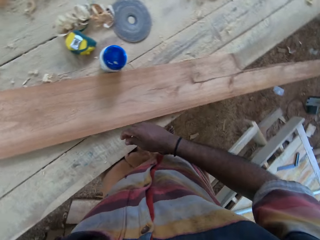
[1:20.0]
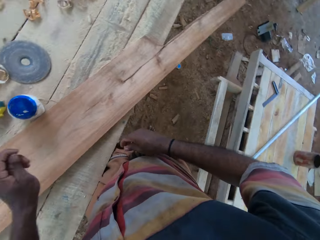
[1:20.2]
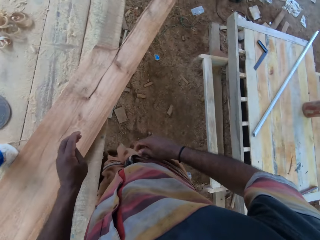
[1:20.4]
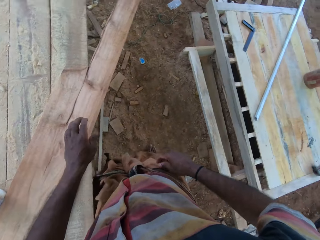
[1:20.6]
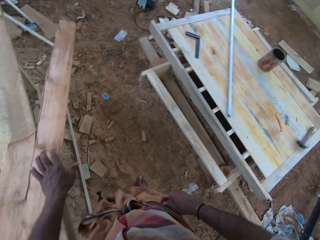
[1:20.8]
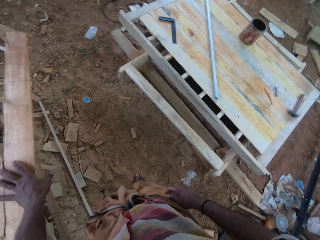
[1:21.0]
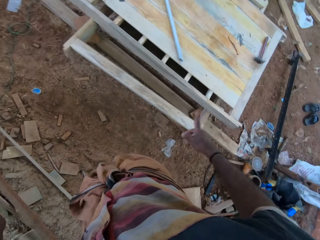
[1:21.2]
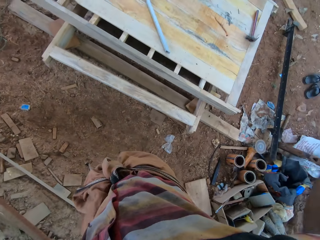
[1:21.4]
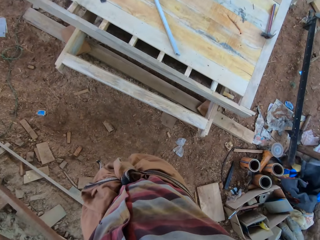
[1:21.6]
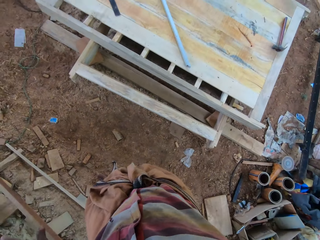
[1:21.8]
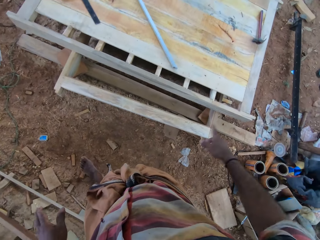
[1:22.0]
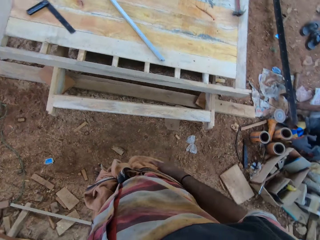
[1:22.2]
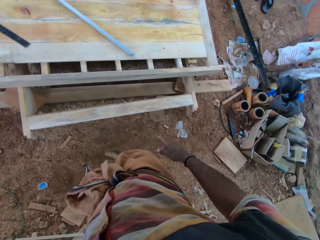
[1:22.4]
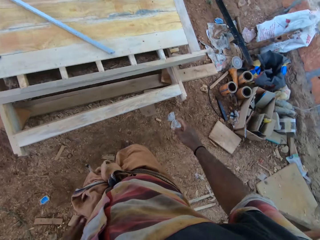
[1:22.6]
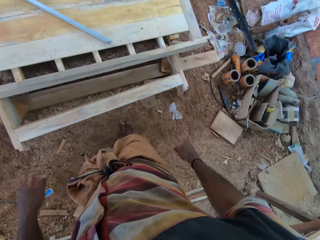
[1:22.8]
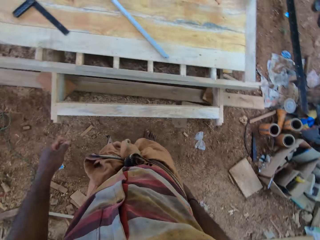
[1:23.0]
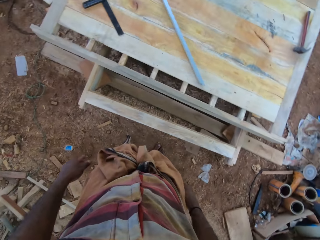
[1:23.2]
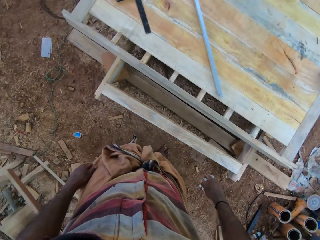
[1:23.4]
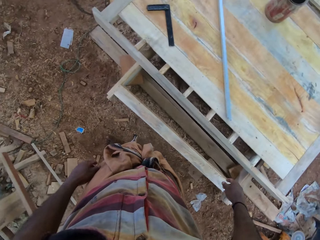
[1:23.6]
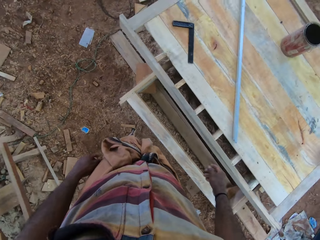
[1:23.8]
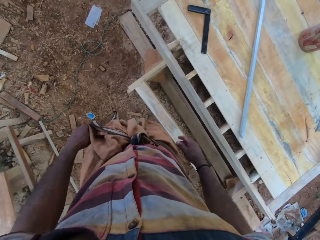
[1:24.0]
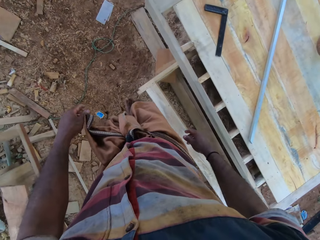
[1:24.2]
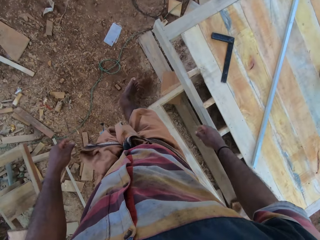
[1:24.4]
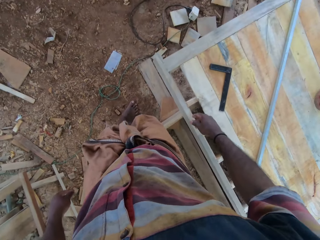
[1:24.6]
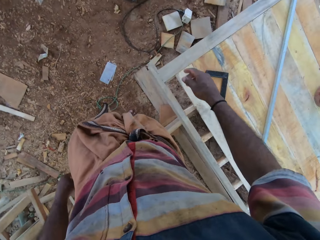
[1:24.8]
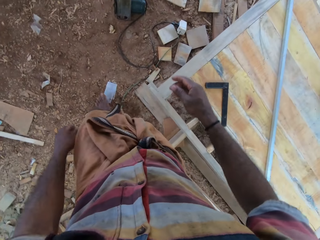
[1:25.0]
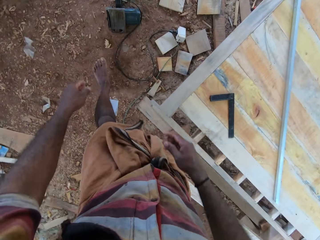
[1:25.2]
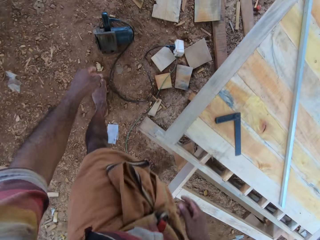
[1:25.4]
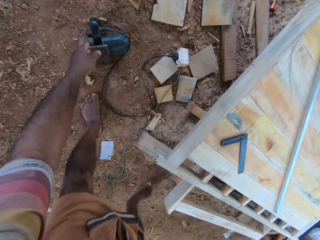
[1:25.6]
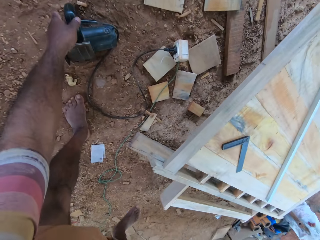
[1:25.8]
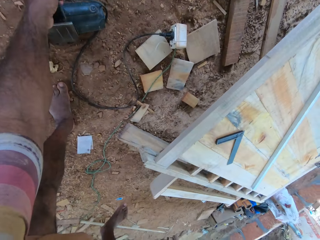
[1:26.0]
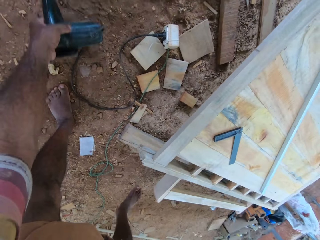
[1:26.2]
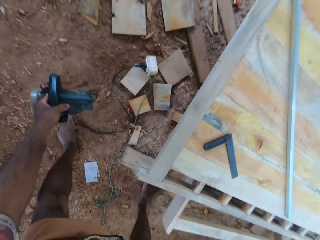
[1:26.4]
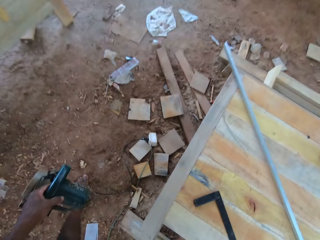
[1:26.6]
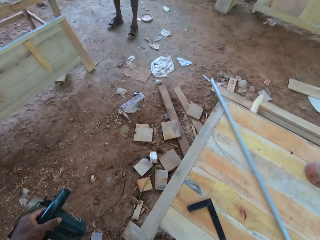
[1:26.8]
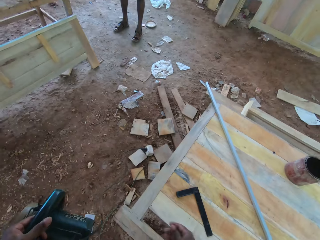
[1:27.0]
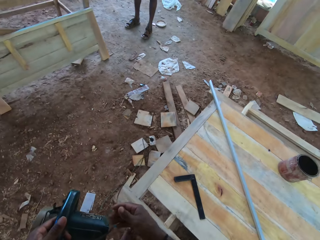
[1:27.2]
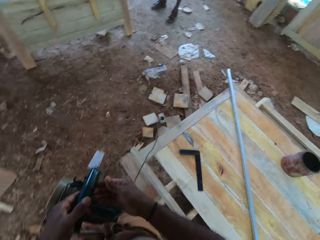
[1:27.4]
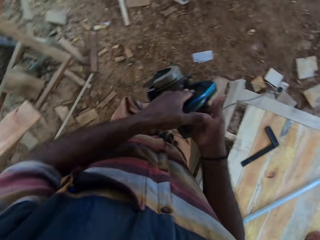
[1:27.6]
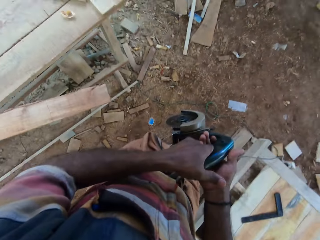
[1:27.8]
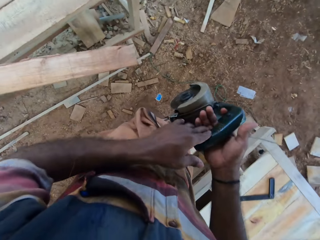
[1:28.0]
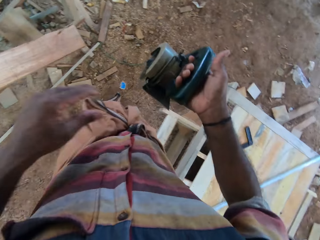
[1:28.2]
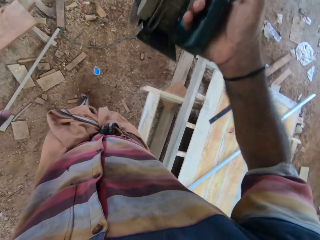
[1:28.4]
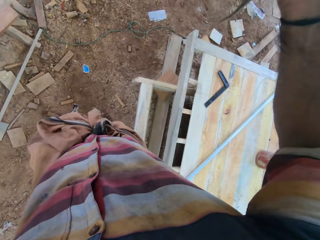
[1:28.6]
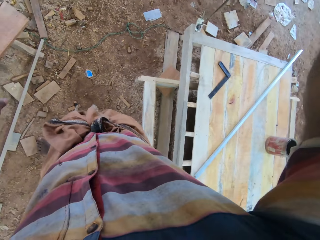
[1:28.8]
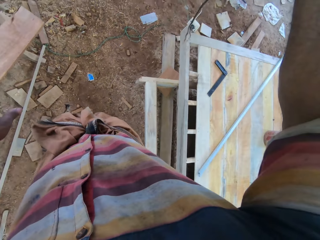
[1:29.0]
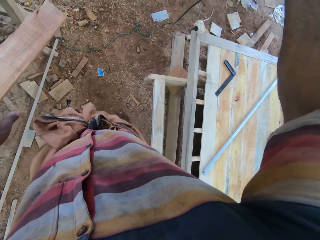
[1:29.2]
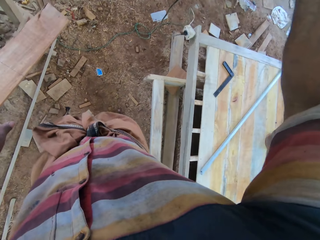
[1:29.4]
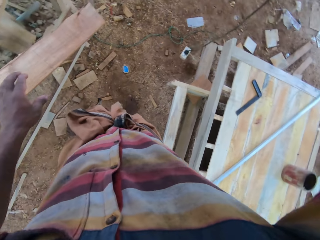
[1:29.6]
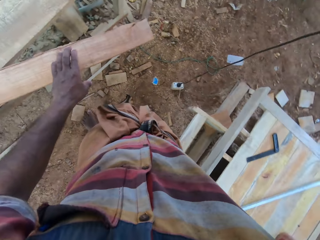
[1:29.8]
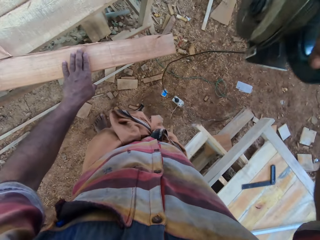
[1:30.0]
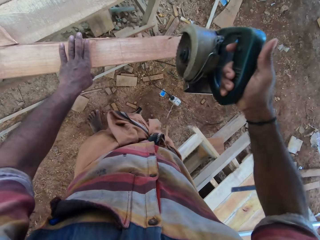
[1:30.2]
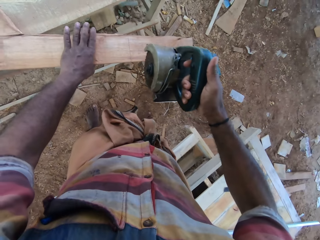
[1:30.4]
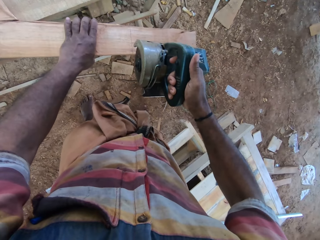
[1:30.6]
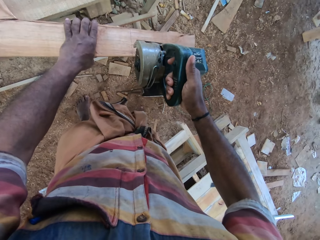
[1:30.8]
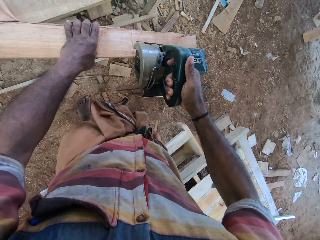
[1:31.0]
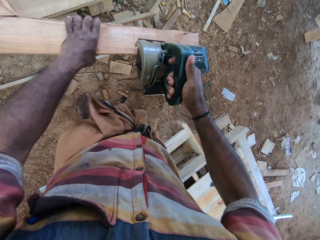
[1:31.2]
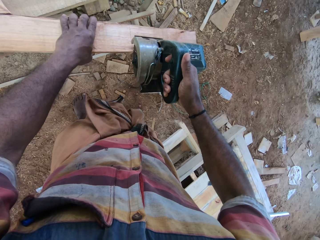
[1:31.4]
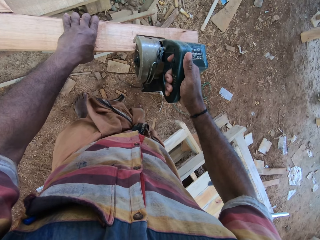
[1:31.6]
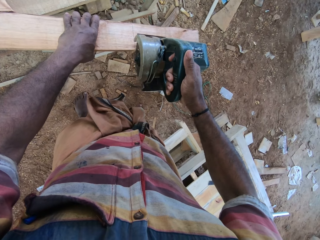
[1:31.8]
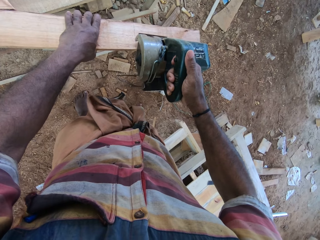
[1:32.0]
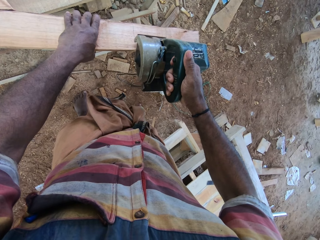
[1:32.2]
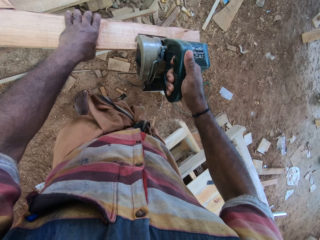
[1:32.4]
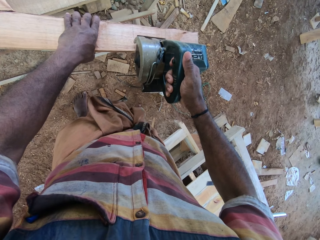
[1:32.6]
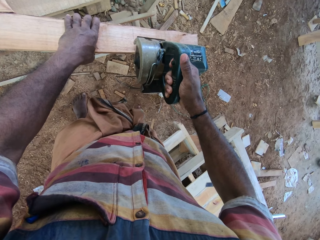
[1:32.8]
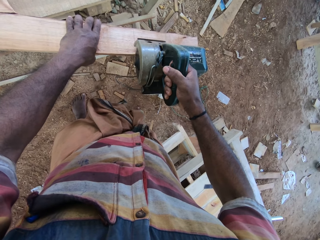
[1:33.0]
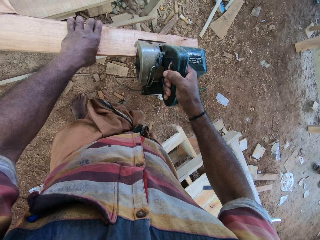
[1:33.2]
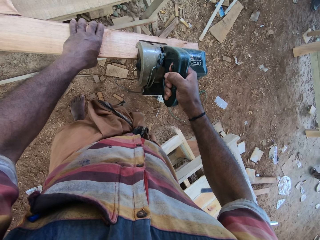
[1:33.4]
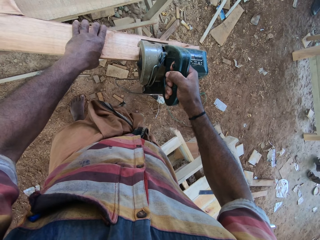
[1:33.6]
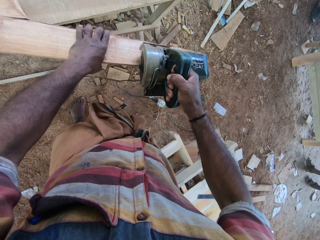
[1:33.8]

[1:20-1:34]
The camera wearer turns around. He places a hand on a wood, moves his right hand and walks at the compound. He does something with his hand. He picks up a wood cutting machine or circular saw from the ground. A man stands at the compound. The camera wearer interacts with the man. He passes the circular saw to the right hand. He holds the wood cutting machine with both hands. He pulls the circular saw. He places a hand on the wood. He places the circular saw on the wood. He cuts the wood with the circular saw.

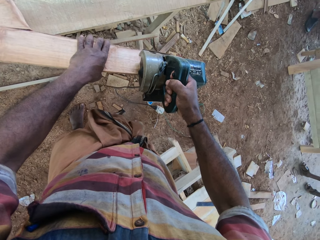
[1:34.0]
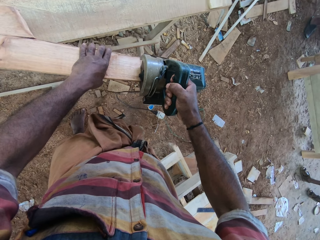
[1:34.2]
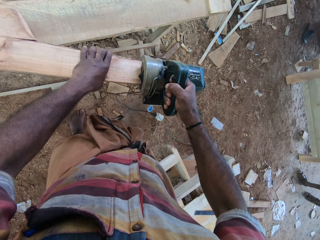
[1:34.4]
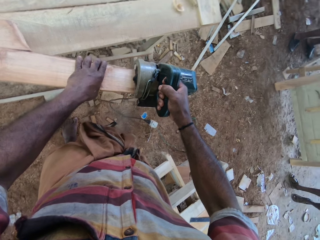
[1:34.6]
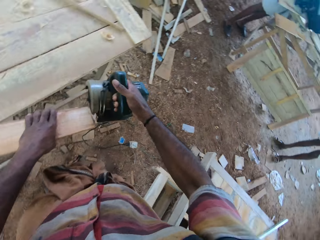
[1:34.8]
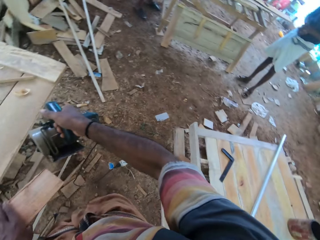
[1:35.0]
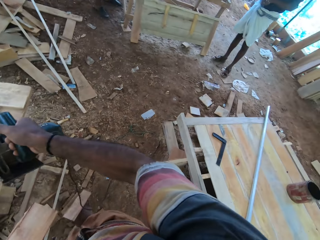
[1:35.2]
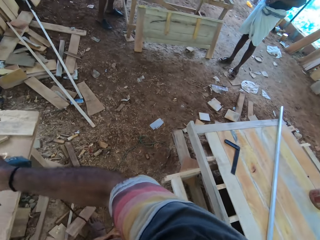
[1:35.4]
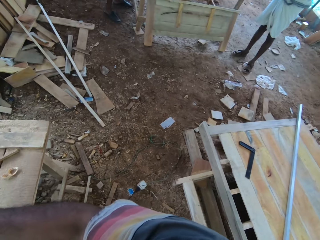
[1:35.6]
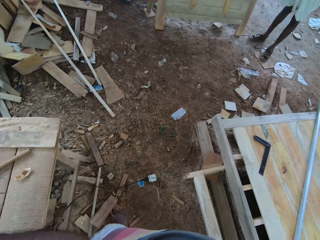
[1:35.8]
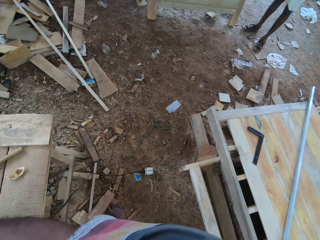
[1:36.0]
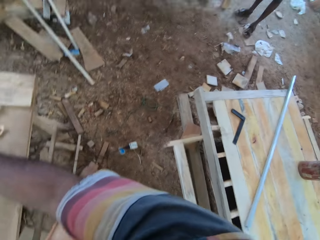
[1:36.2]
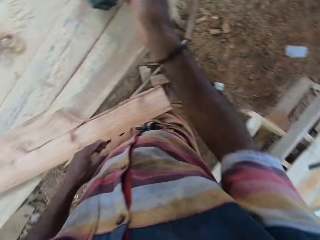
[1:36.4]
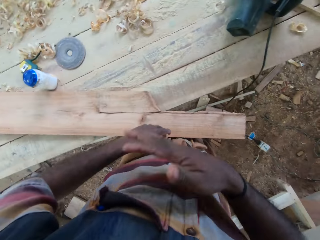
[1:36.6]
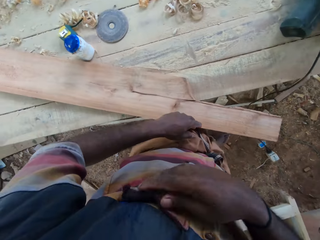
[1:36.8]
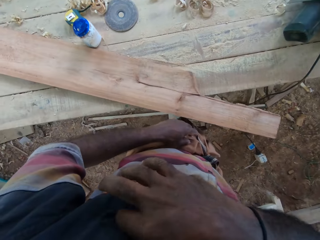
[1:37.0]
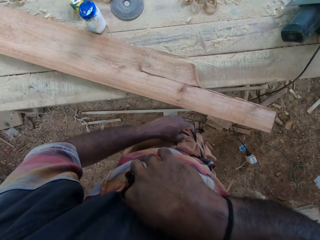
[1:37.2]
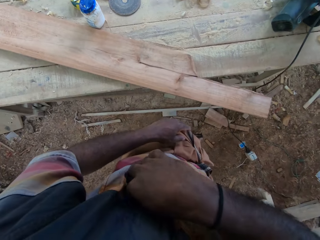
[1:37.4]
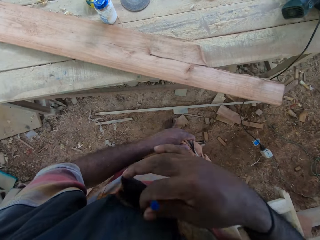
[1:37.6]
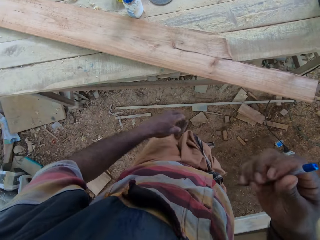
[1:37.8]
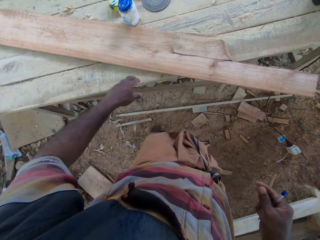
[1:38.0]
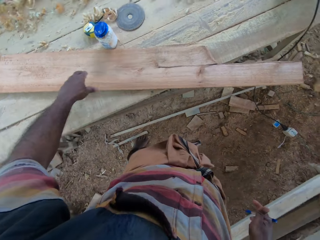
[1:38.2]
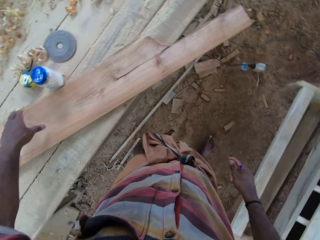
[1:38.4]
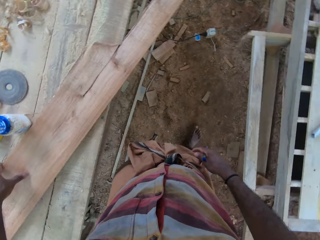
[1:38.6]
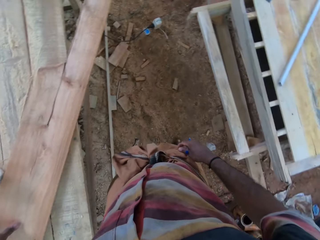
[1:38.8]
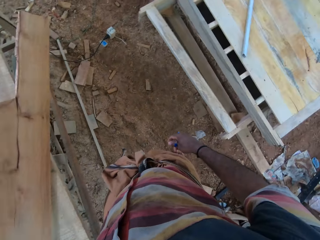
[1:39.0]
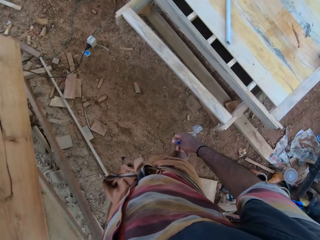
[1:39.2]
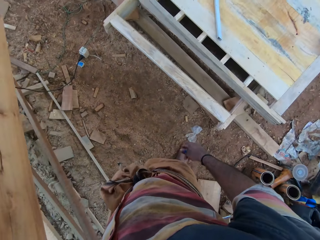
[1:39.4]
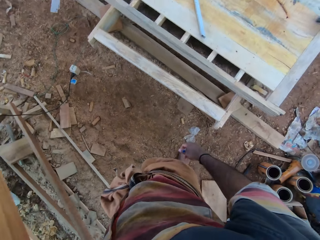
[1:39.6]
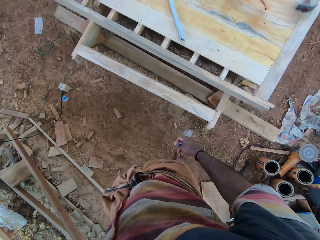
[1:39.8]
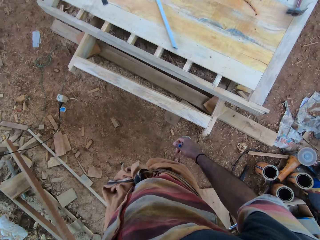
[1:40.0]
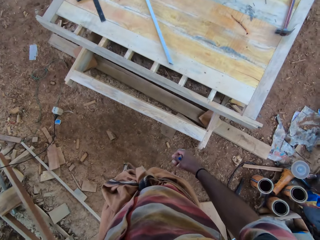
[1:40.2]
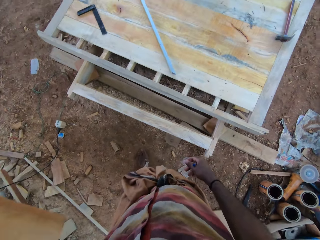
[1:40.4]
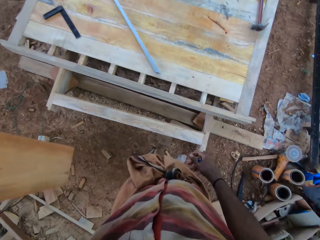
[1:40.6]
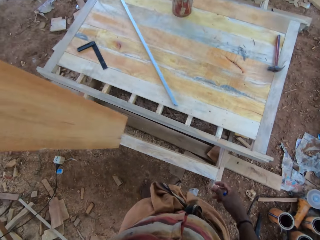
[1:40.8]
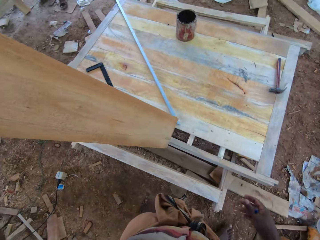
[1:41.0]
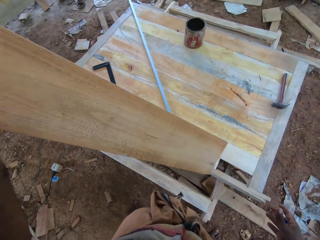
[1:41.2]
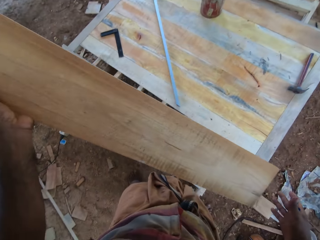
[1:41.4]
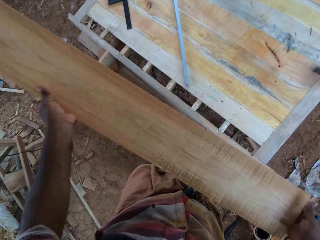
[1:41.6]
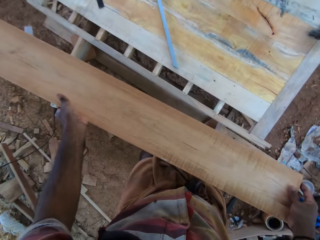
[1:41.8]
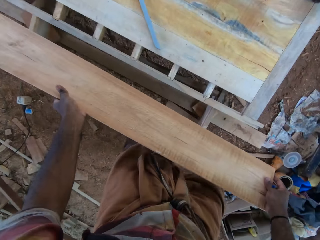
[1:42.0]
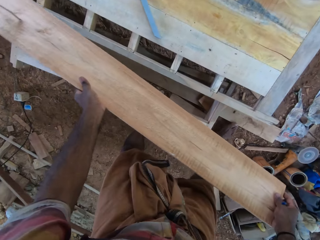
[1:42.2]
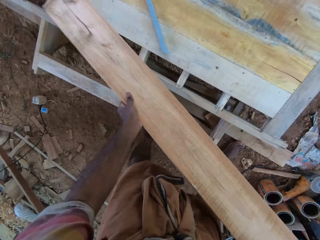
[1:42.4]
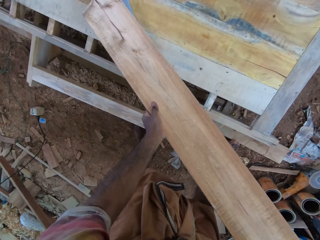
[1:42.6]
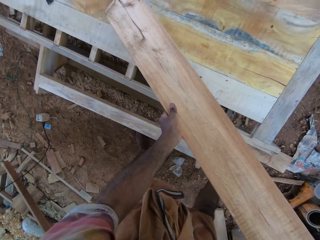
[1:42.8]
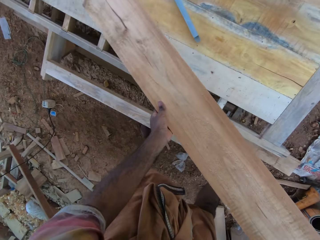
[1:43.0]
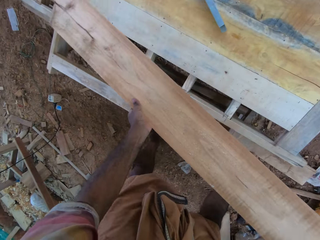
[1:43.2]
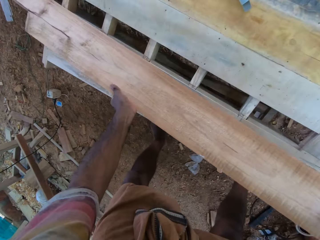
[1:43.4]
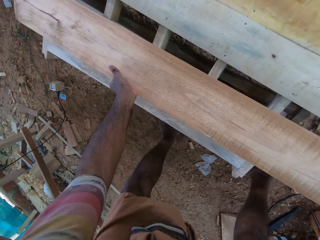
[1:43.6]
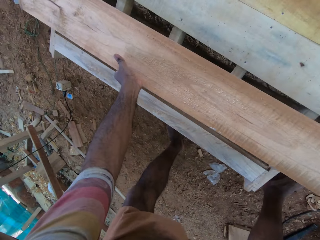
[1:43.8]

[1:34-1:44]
A man walks at the compound. The camera wearer places a circular saw on the bench. He picks a pen from his pocket. He moves sideways. He picks up a wood. He lifts the wood with his hand. He holds the wood with both hands. He moves a rod on a wood structure with the wood.
